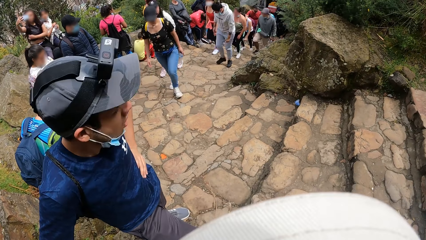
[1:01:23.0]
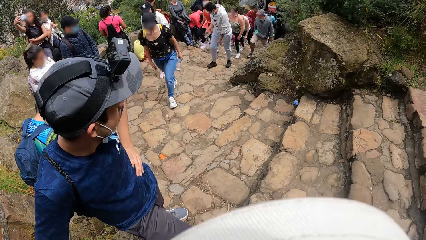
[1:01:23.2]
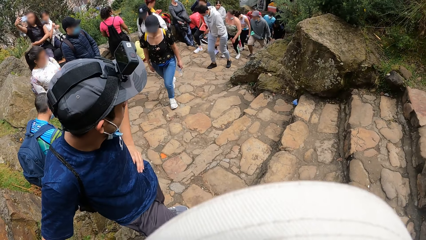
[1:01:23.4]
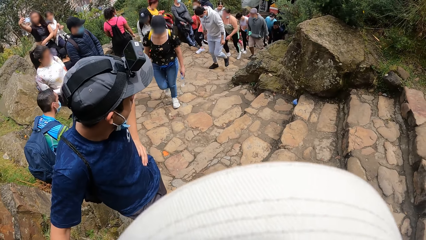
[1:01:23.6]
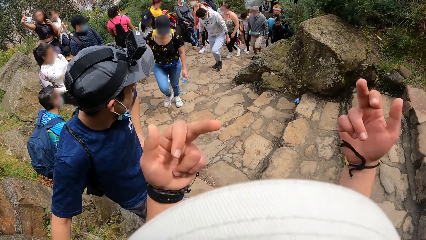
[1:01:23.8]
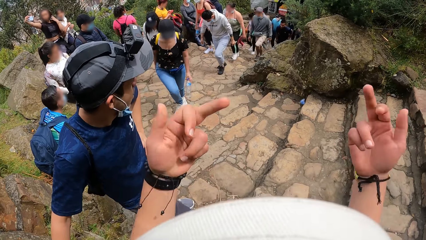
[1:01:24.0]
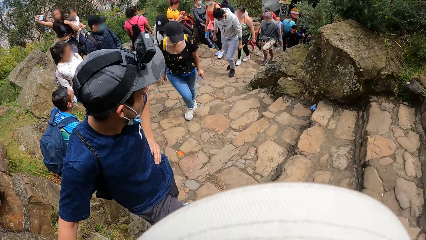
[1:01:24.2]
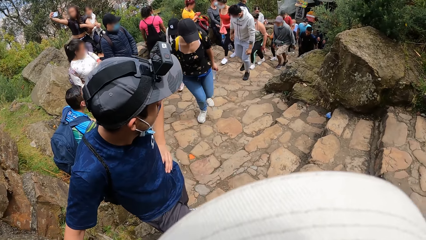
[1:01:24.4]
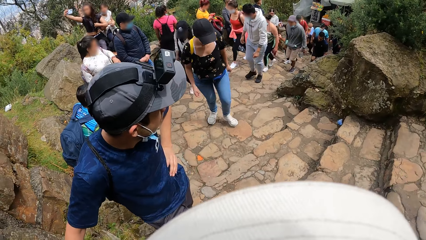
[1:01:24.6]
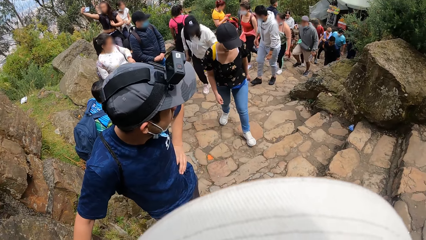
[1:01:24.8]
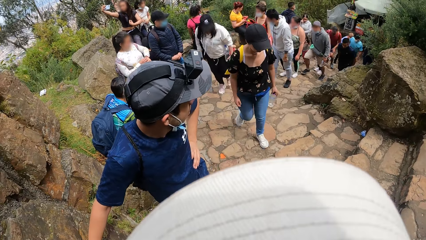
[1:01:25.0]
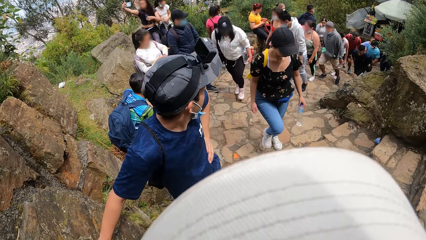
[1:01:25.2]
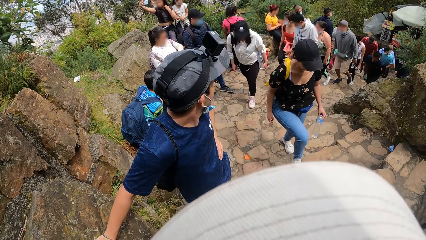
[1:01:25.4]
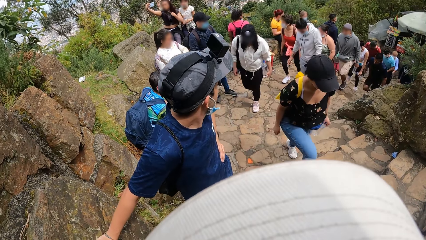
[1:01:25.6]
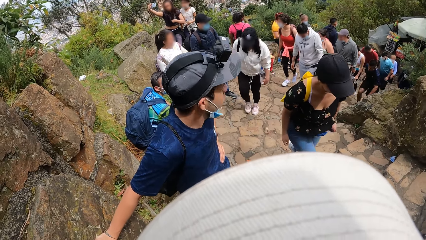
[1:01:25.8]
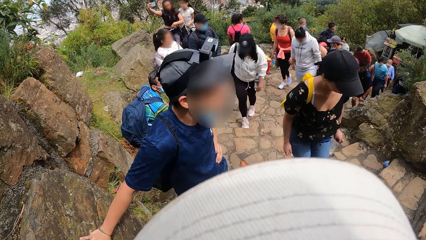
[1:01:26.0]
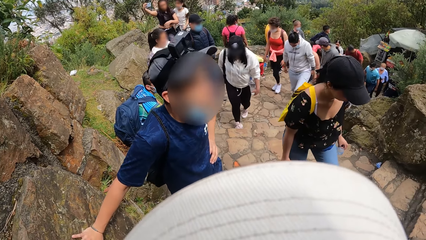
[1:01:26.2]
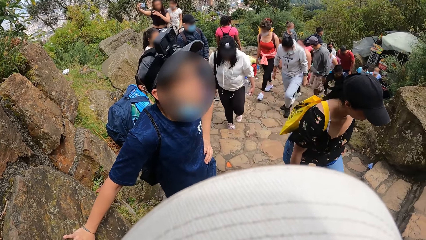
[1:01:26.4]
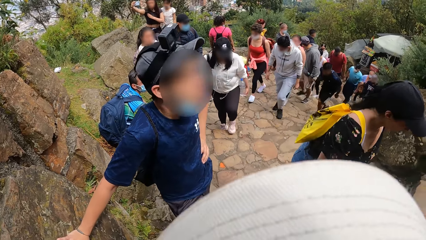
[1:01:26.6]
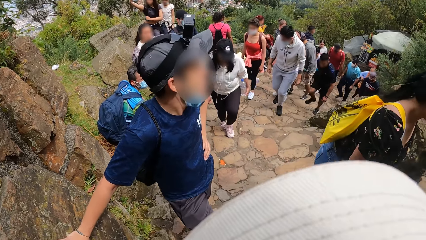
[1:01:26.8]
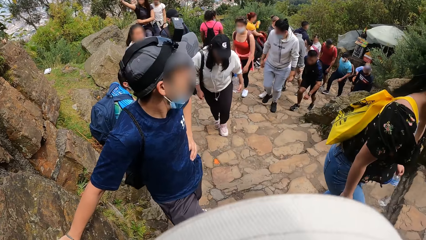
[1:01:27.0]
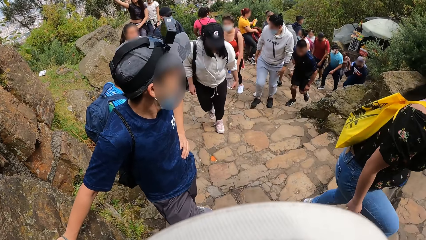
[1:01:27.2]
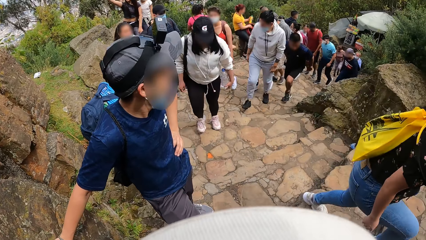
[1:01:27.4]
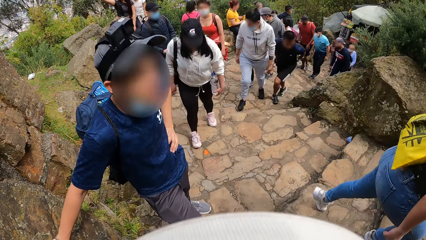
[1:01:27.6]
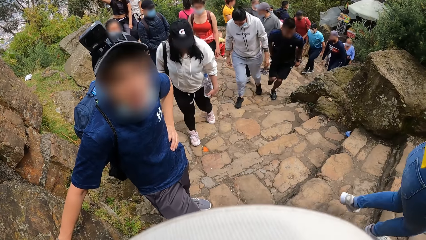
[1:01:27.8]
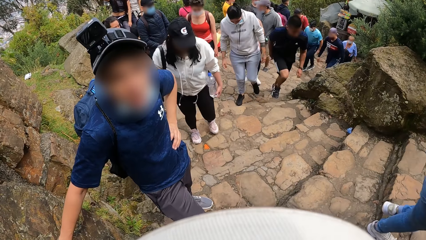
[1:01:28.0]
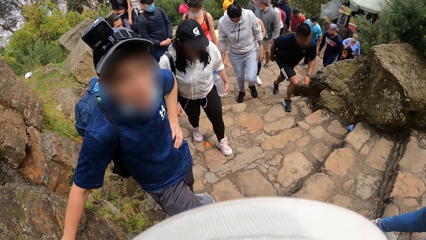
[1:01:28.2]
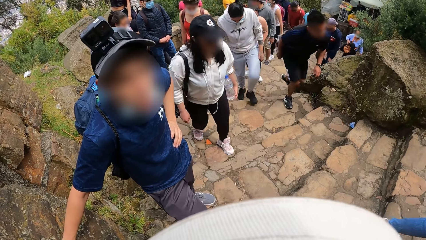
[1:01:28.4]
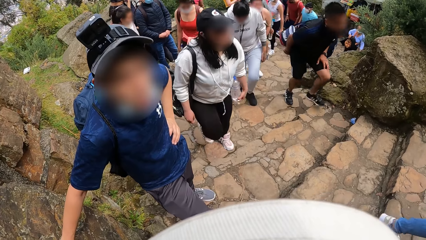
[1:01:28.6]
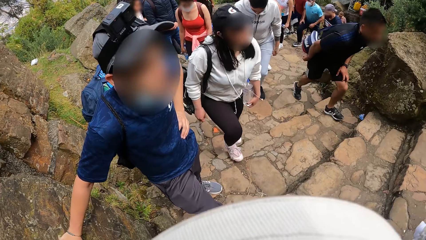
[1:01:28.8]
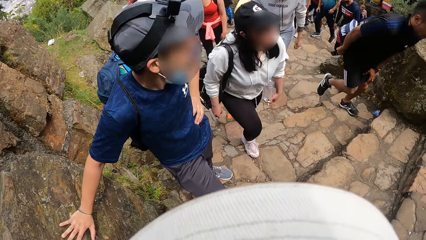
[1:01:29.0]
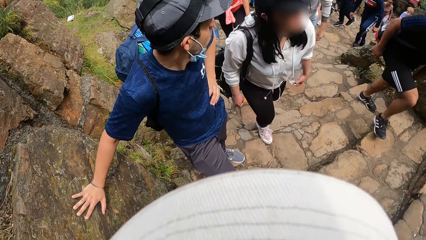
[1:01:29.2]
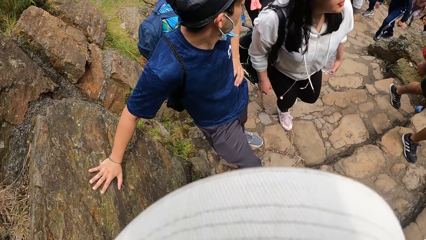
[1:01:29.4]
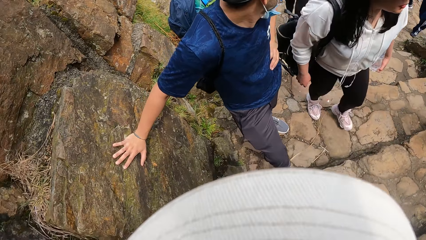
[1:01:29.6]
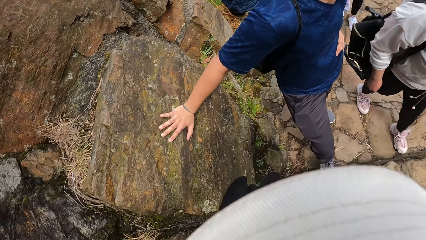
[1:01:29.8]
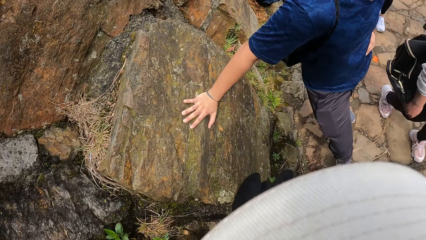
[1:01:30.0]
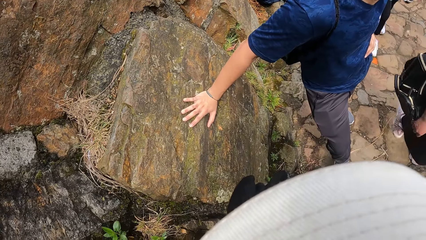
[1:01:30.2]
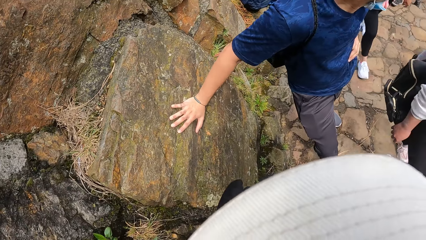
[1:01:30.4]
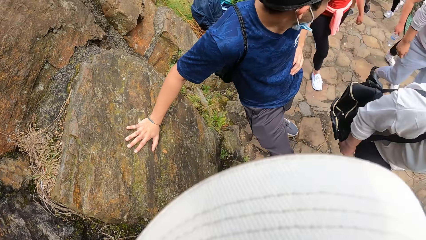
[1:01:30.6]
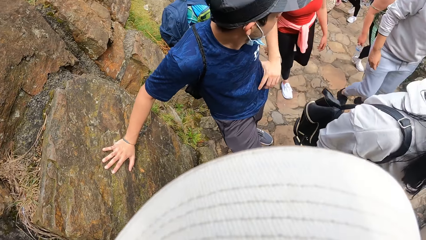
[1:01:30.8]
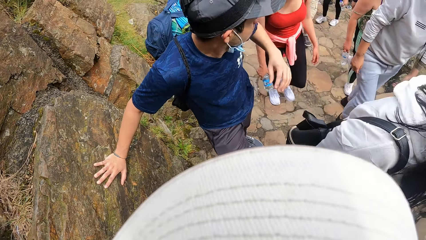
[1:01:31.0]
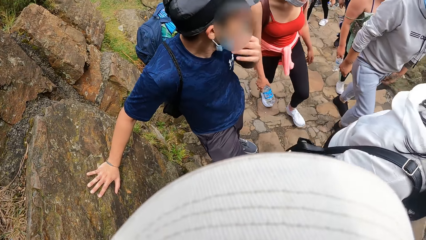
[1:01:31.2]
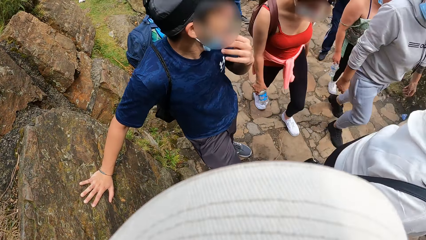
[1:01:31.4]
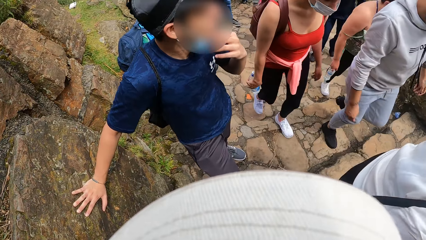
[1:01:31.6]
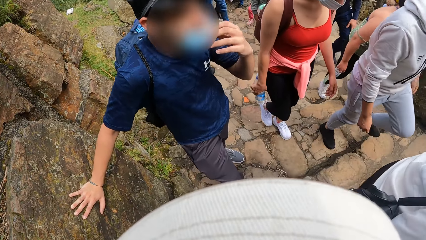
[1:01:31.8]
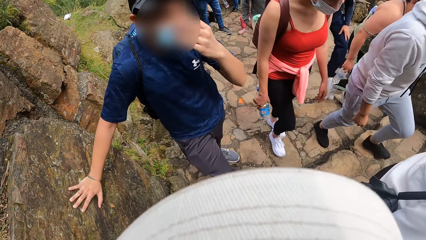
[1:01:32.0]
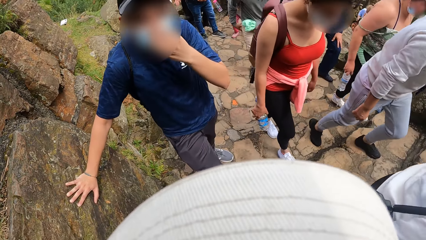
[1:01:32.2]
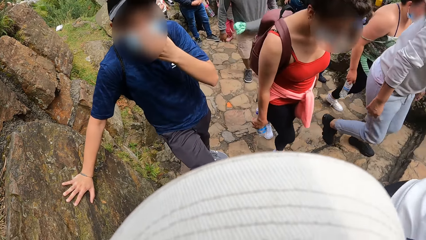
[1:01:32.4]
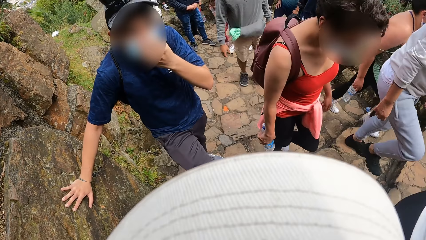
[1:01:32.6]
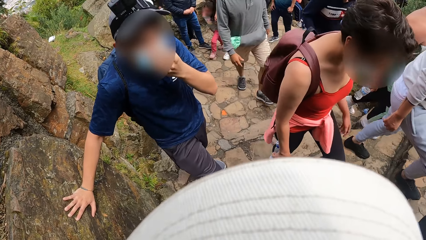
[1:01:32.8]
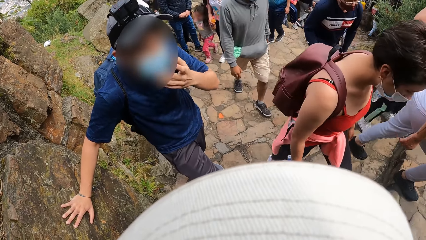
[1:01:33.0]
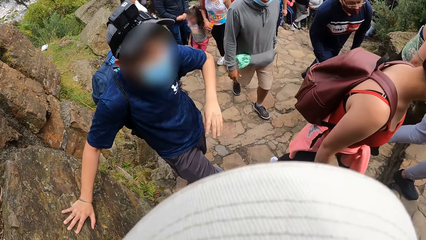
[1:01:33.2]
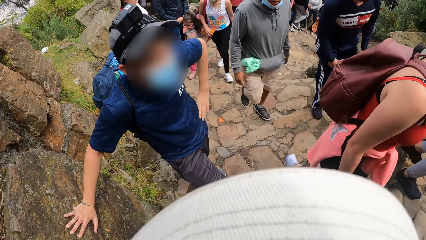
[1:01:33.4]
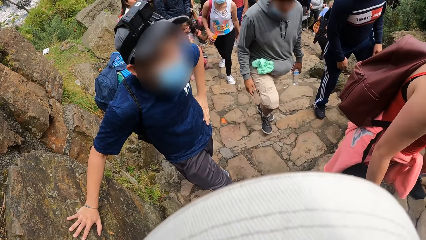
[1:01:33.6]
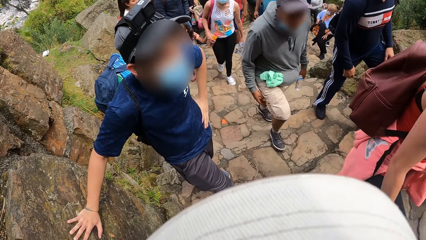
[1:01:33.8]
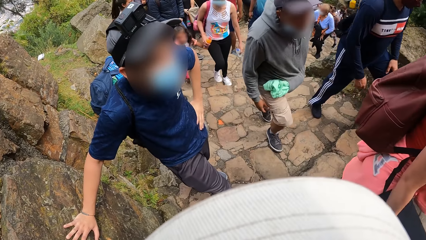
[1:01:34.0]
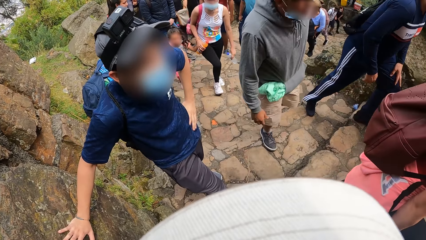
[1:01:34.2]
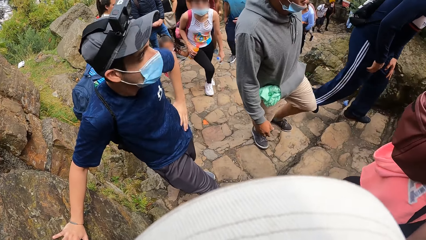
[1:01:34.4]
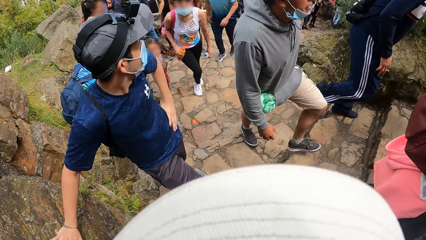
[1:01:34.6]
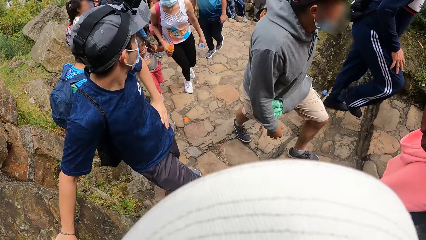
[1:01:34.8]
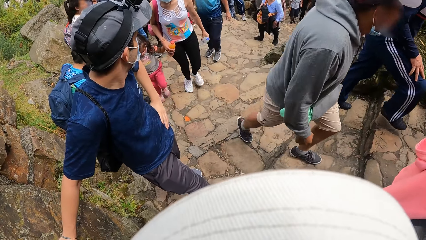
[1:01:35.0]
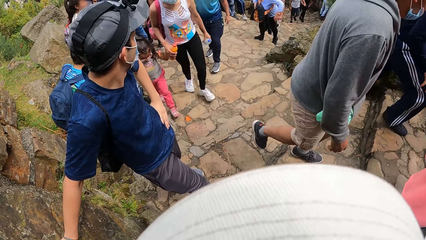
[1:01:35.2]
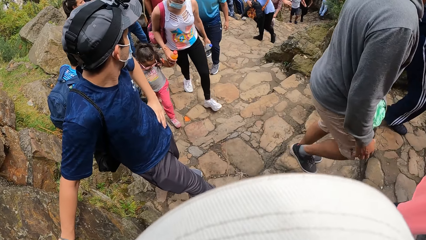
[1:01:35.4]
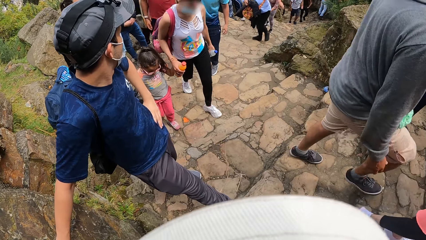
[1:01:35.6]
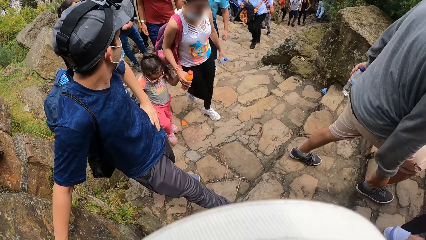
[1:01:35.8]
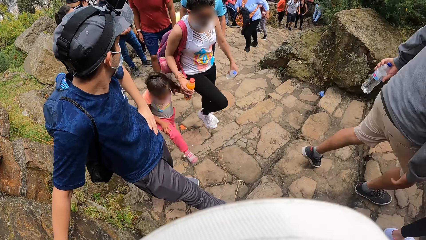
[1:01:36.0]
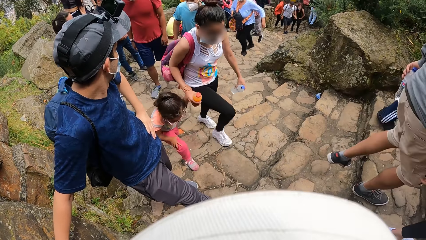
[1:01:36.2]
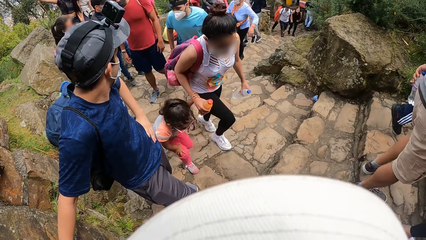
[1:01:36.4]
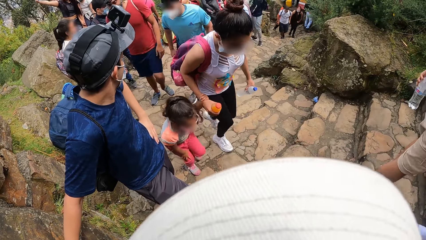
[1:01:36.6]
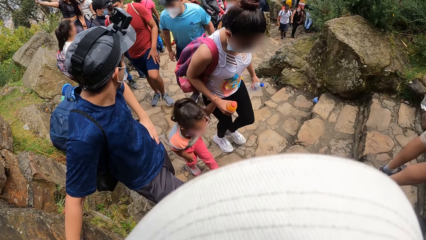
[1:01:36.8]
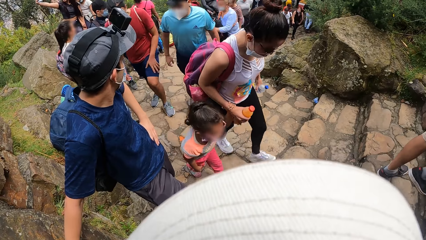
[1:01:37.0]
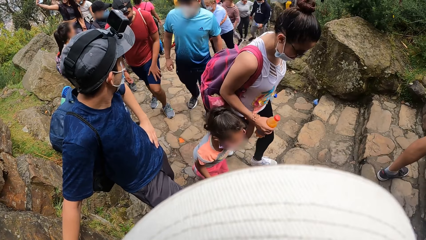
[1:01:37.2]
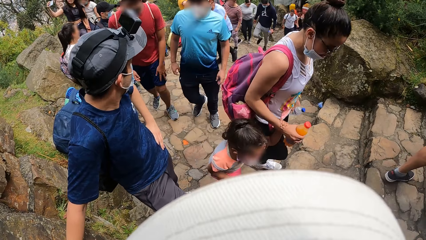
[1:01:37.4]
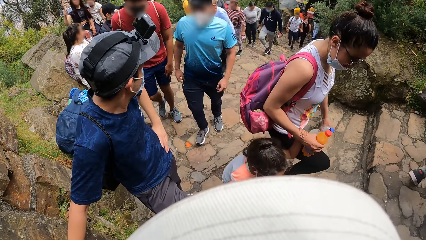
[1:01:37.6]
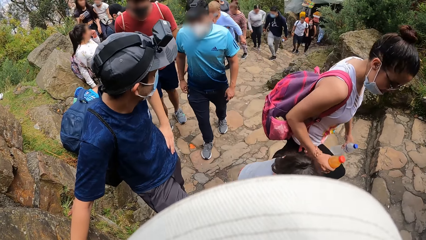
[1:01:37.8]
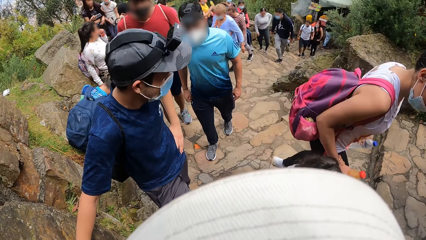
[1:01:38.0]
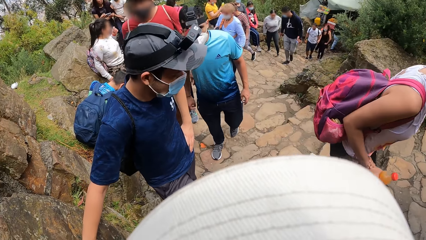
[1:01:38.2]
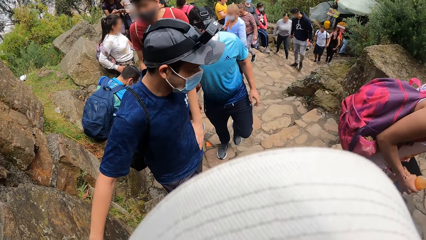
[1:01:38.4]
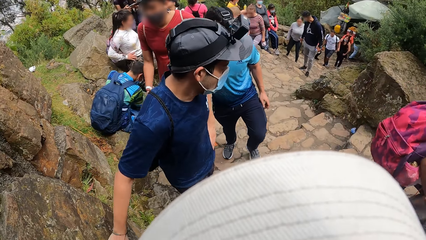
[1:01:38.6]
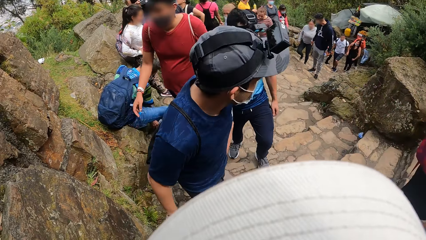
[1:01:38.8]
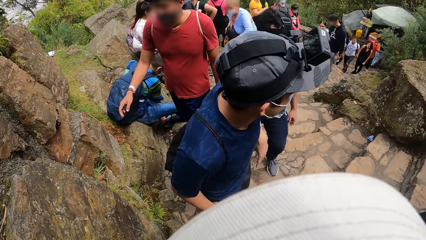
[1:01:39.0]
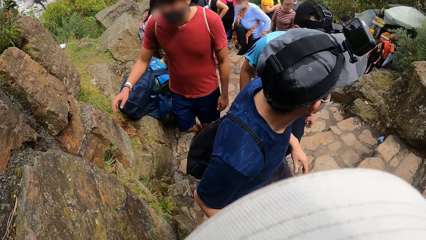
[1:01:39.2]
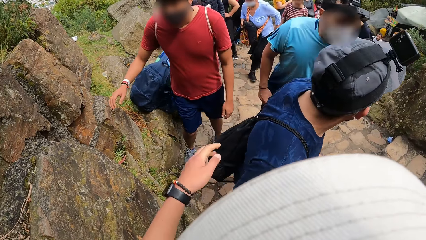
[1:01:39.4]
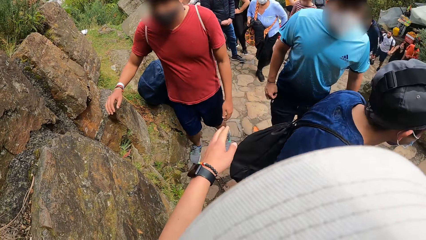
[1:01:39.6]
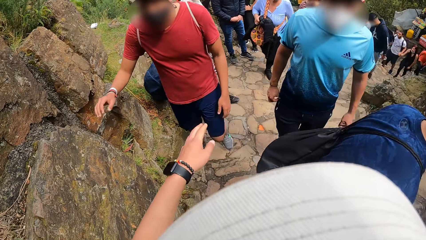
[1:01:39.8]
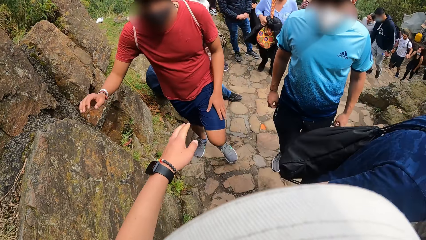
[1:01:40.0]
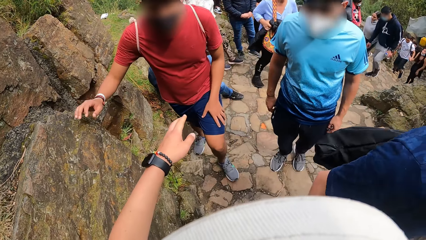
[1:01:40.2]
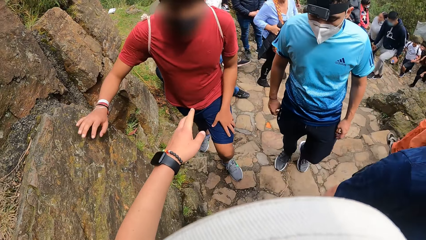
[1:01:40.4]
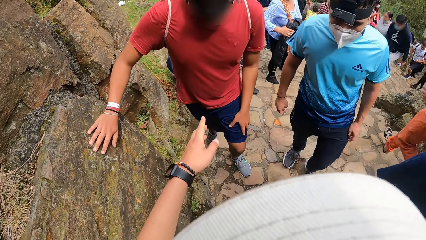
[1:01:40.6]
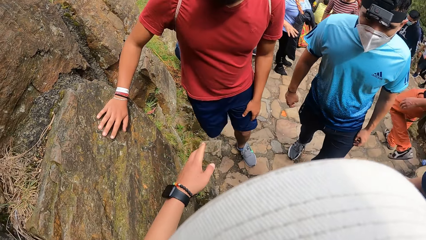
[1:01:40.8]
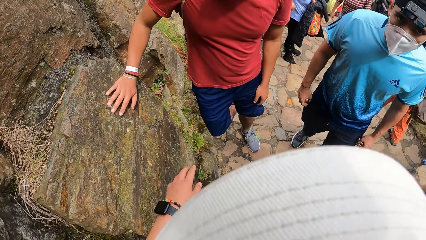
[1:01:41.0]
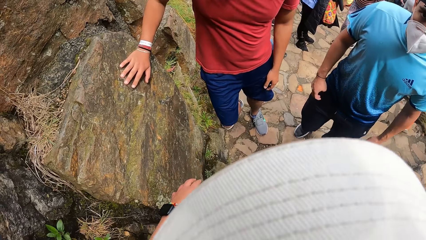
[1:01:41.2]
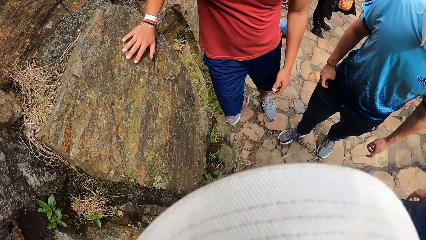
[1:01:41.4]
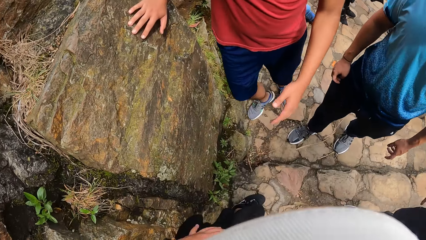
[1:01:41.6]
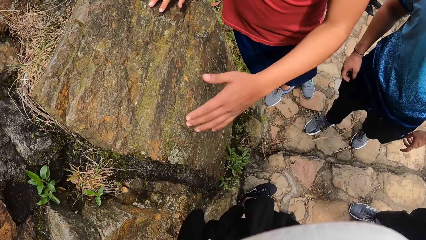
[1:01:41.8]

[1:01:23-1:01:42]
The camera wearer gesticulates with both hands. They interact with a man. The man looks around. The man adjusts the facemask on his face with his left hand. The man places his left hand on his left hip. The man looks around, walks. Another man places his right hand on a wall. The first man interacts with a third man. The first man climbs the stairs. The second man places his left hand on his left thigh. The camera wearer moves a hand.
